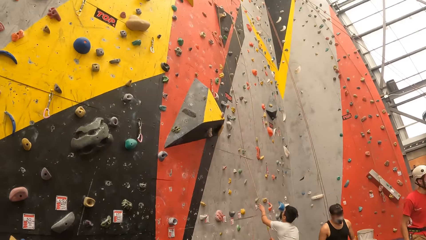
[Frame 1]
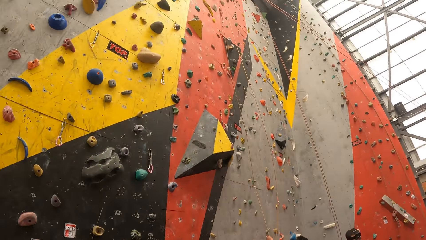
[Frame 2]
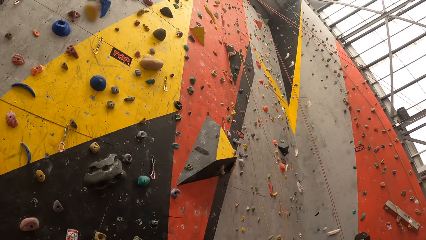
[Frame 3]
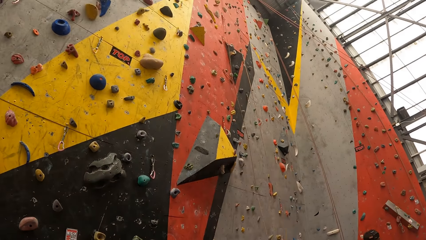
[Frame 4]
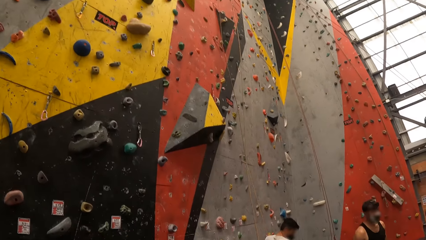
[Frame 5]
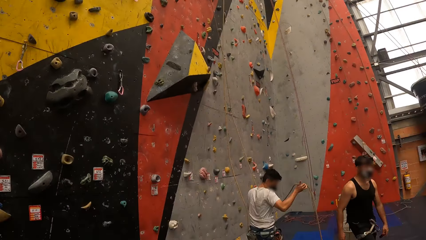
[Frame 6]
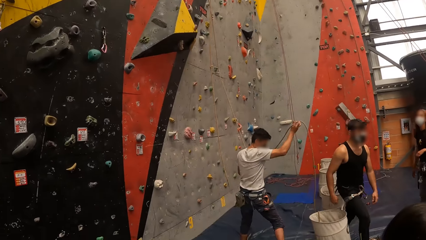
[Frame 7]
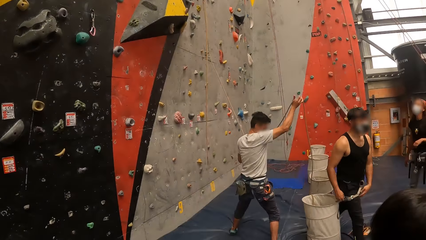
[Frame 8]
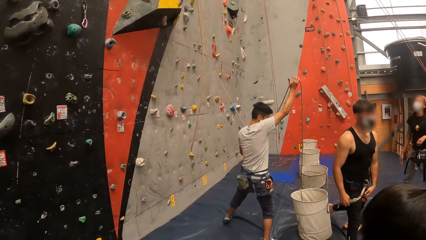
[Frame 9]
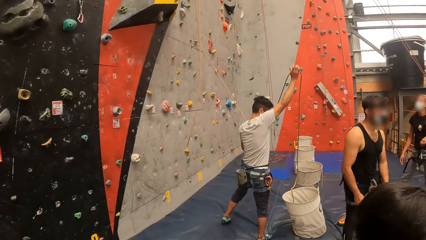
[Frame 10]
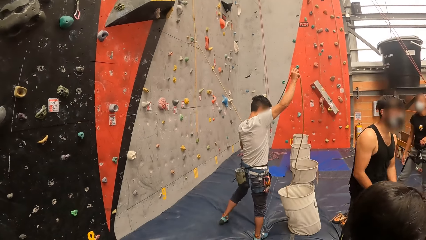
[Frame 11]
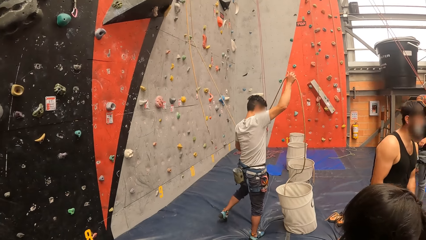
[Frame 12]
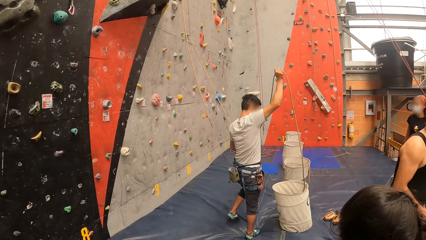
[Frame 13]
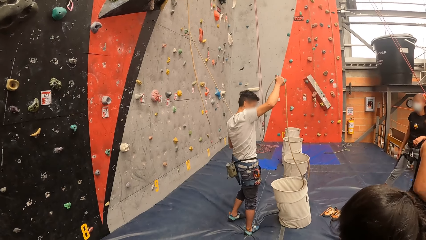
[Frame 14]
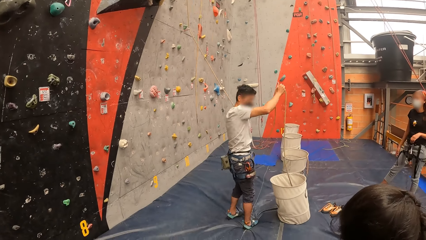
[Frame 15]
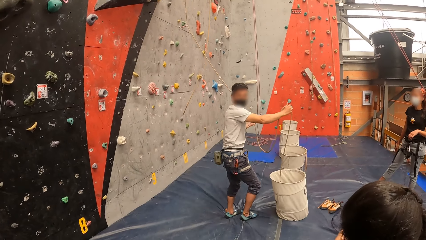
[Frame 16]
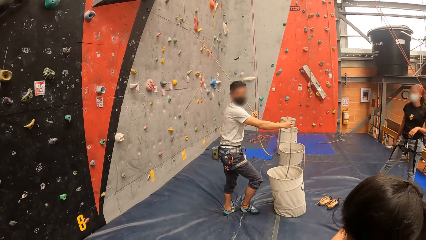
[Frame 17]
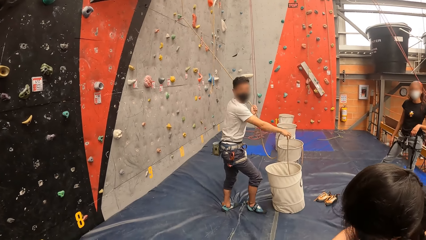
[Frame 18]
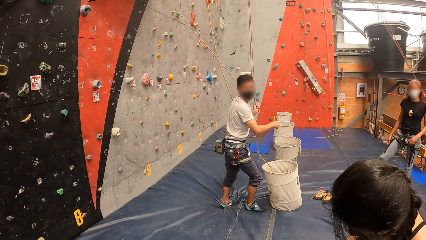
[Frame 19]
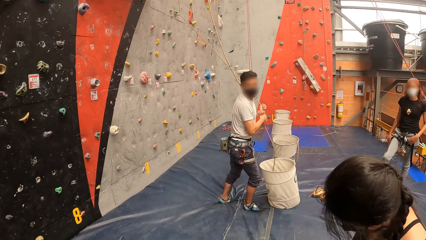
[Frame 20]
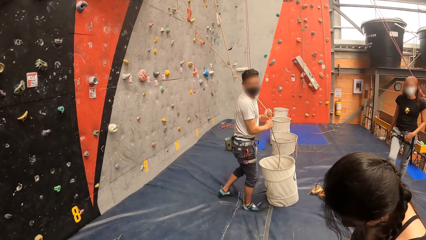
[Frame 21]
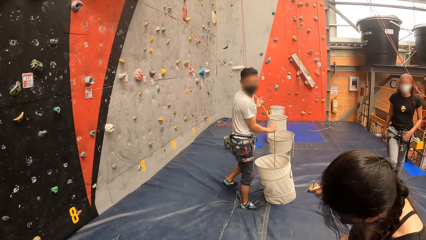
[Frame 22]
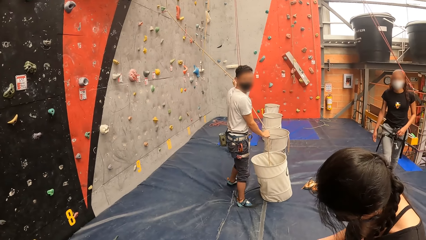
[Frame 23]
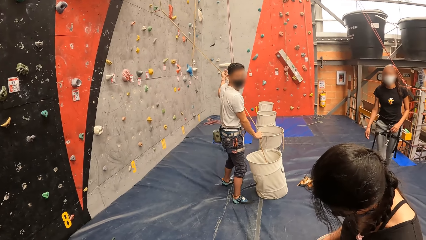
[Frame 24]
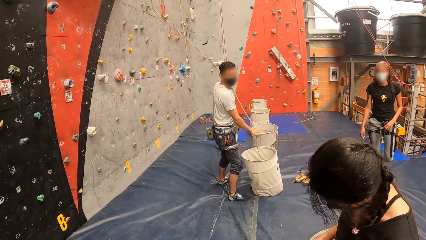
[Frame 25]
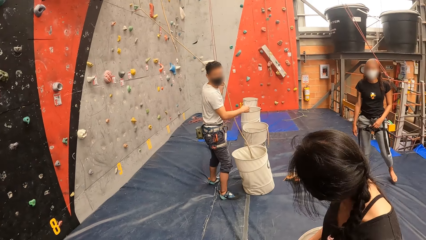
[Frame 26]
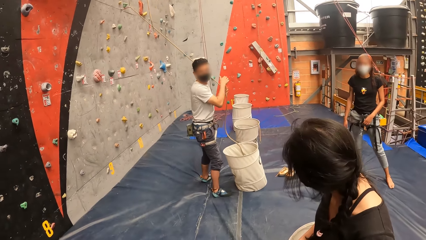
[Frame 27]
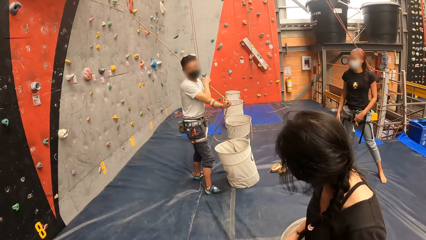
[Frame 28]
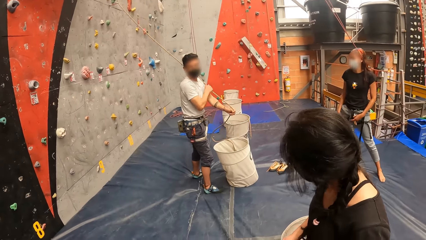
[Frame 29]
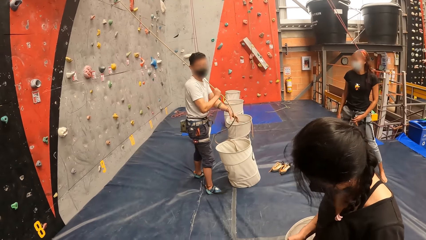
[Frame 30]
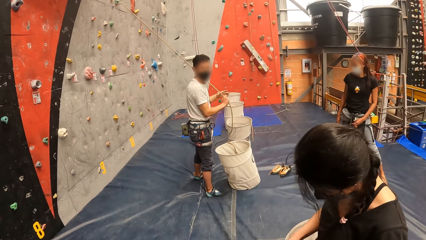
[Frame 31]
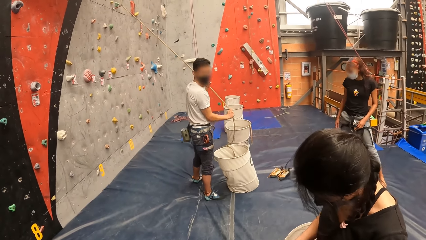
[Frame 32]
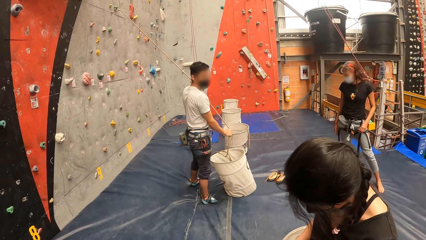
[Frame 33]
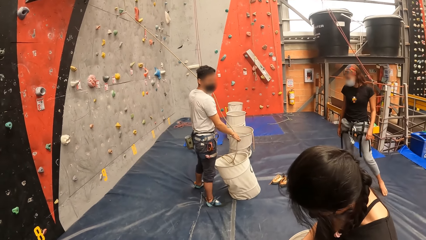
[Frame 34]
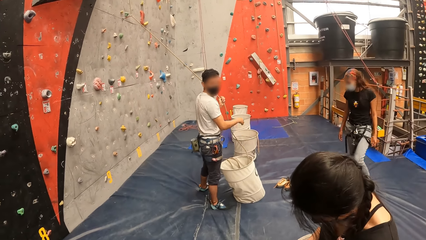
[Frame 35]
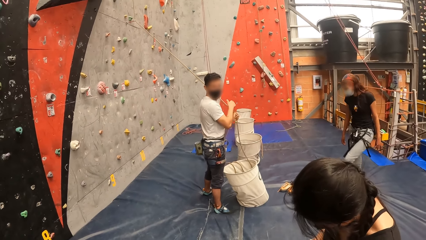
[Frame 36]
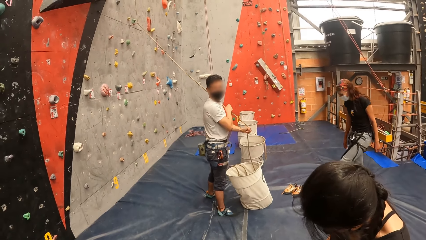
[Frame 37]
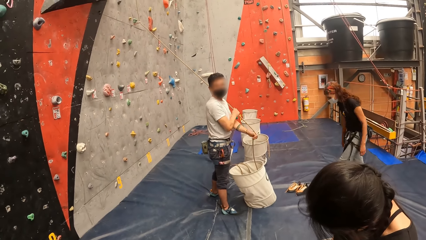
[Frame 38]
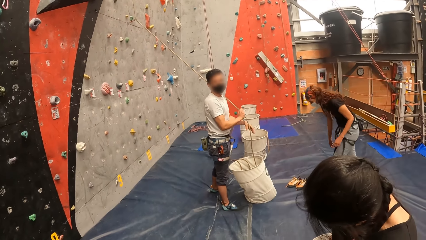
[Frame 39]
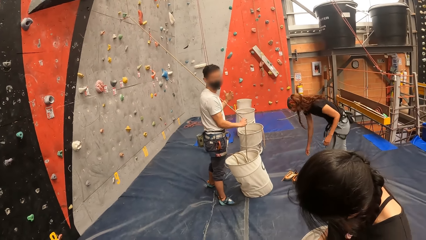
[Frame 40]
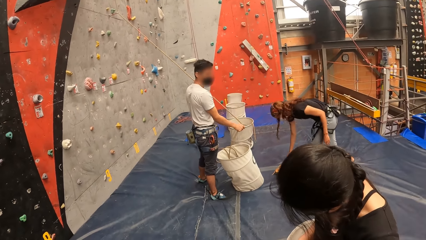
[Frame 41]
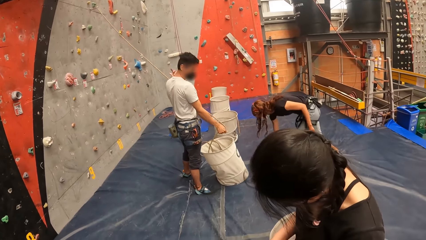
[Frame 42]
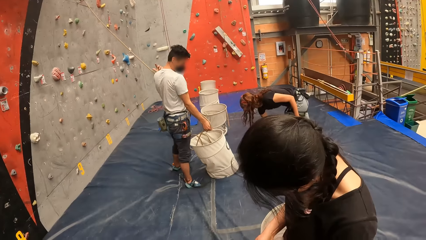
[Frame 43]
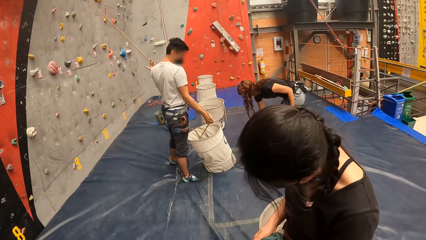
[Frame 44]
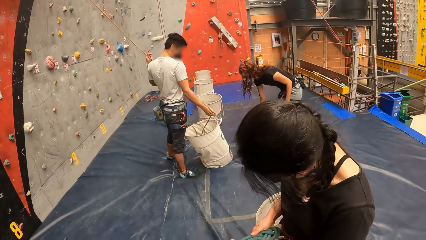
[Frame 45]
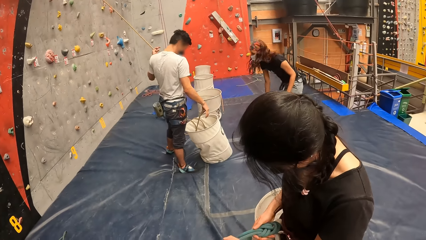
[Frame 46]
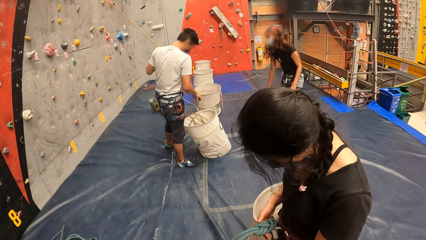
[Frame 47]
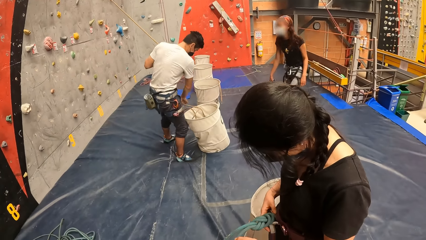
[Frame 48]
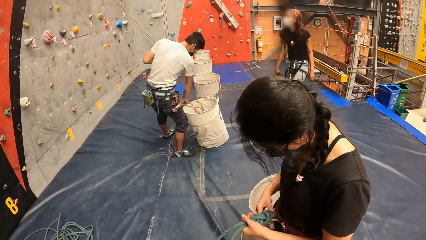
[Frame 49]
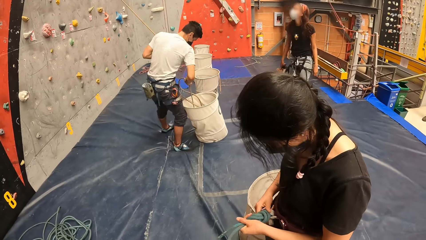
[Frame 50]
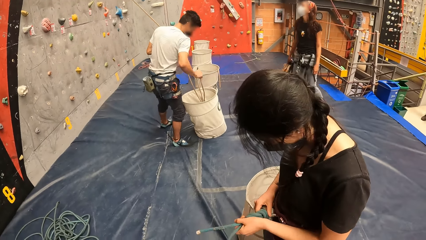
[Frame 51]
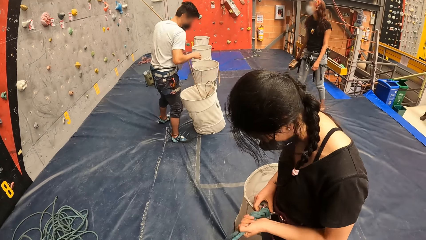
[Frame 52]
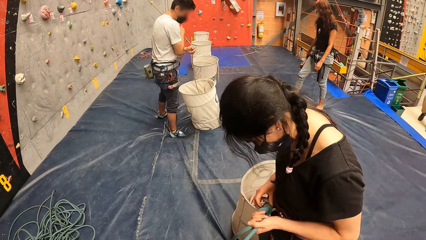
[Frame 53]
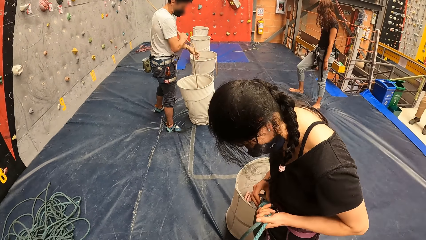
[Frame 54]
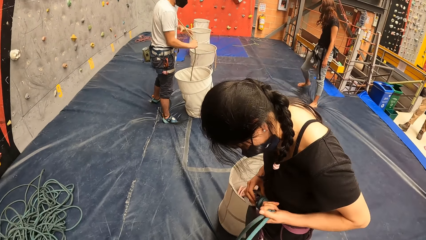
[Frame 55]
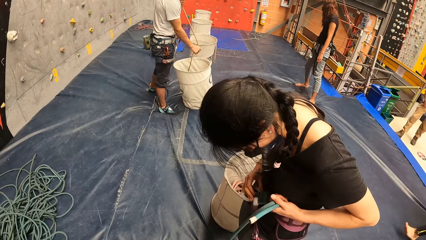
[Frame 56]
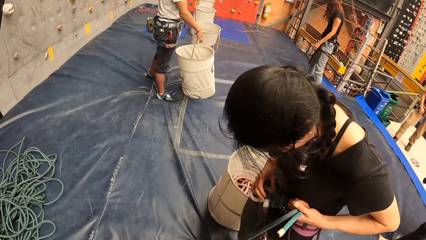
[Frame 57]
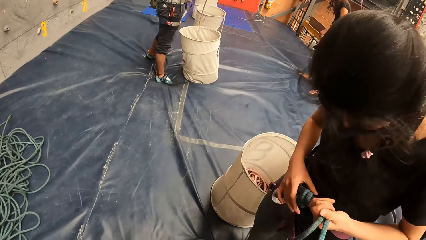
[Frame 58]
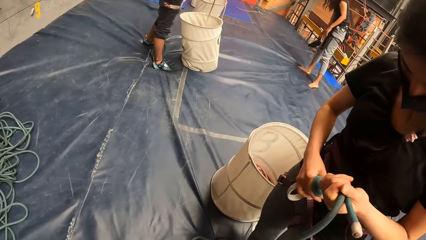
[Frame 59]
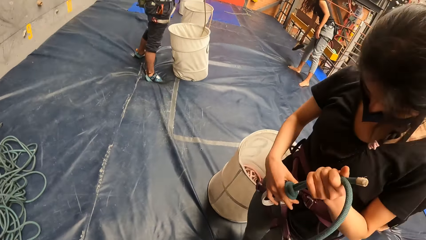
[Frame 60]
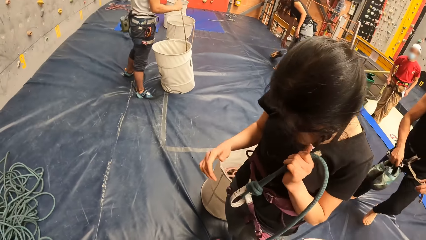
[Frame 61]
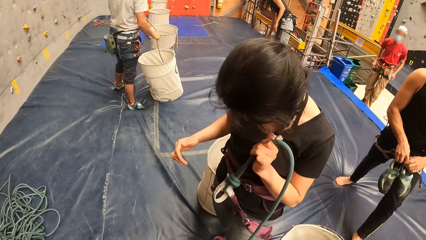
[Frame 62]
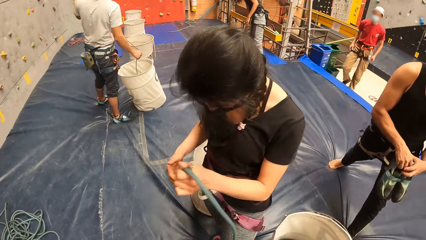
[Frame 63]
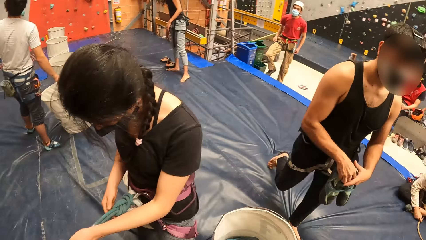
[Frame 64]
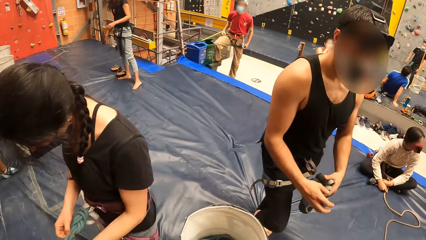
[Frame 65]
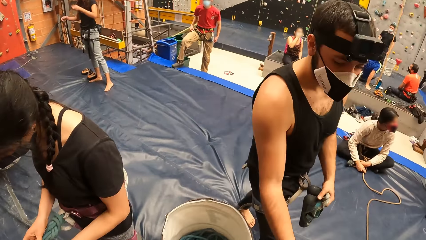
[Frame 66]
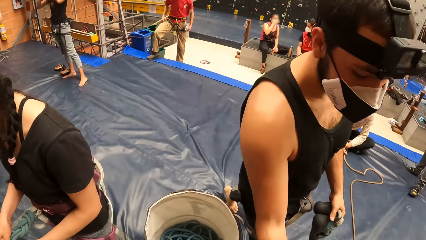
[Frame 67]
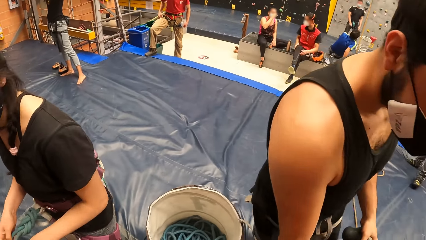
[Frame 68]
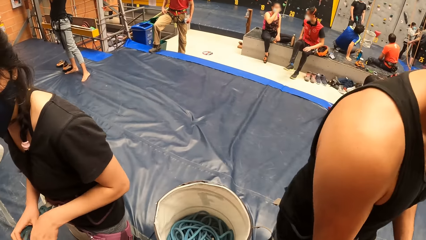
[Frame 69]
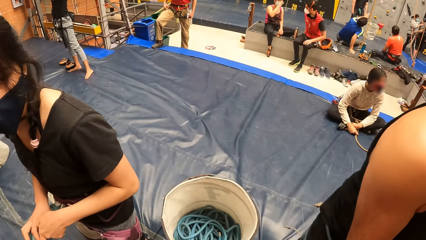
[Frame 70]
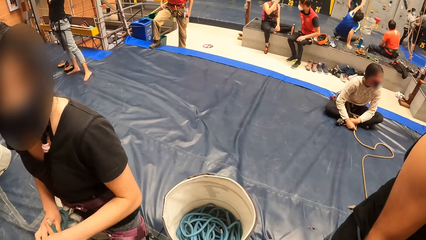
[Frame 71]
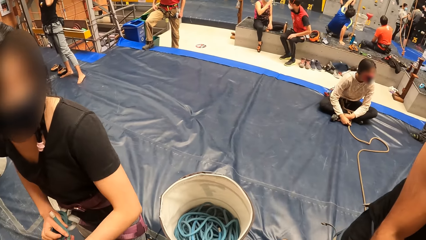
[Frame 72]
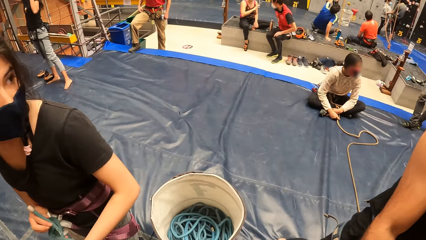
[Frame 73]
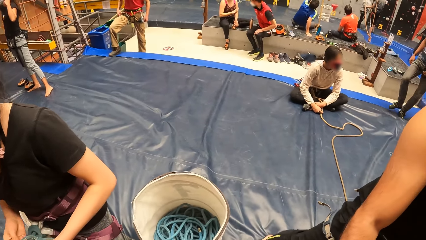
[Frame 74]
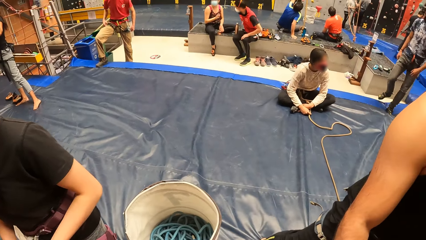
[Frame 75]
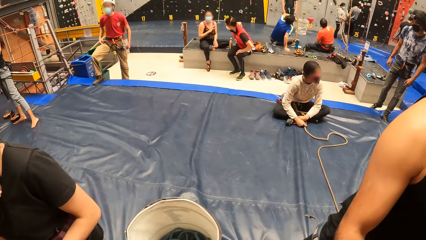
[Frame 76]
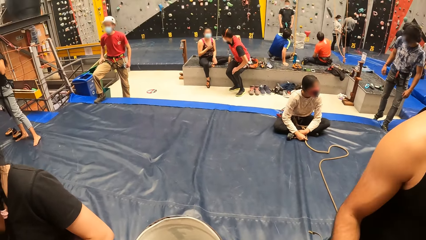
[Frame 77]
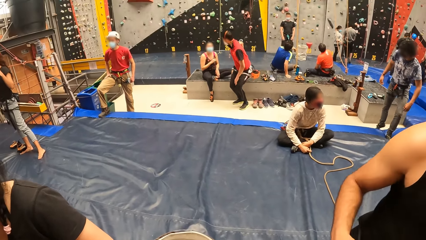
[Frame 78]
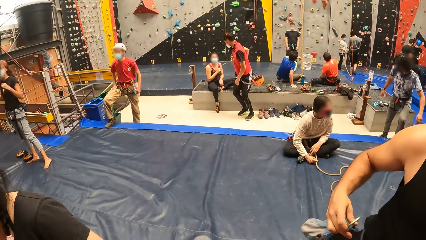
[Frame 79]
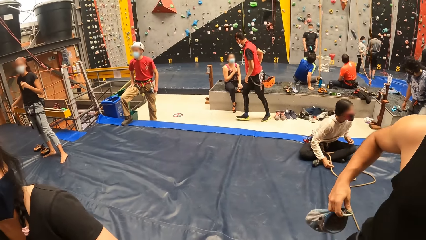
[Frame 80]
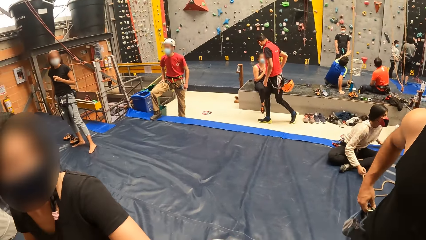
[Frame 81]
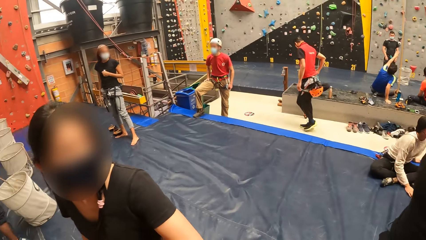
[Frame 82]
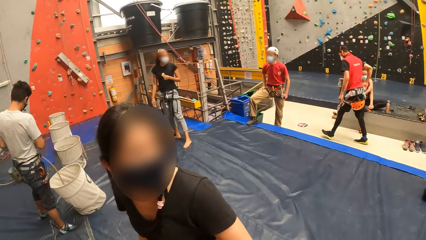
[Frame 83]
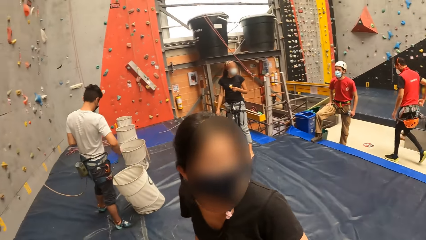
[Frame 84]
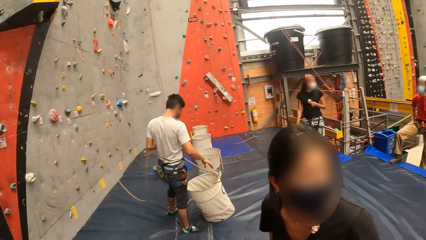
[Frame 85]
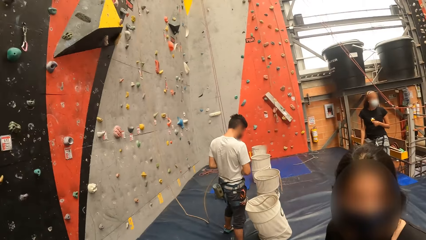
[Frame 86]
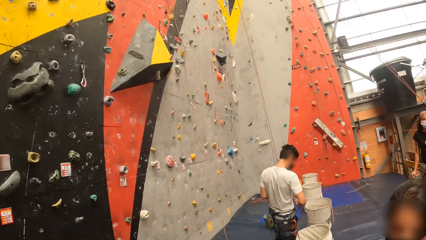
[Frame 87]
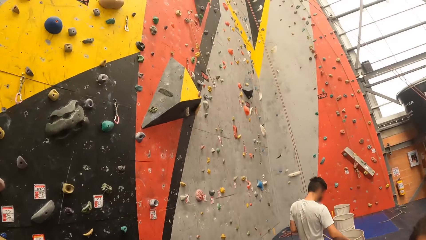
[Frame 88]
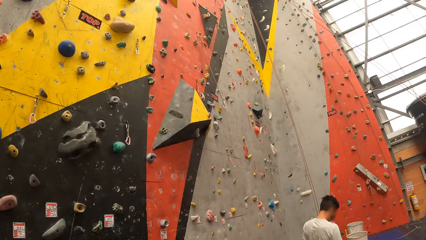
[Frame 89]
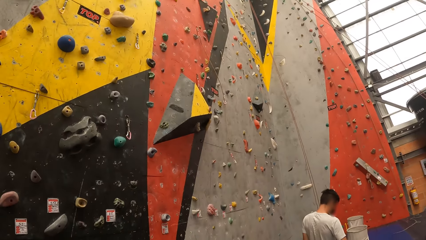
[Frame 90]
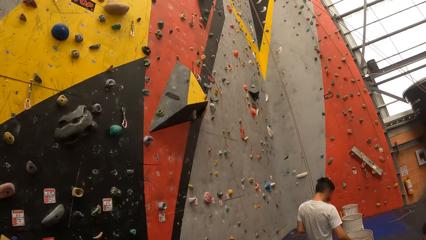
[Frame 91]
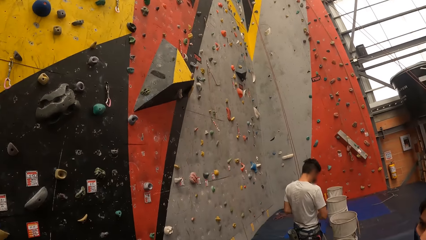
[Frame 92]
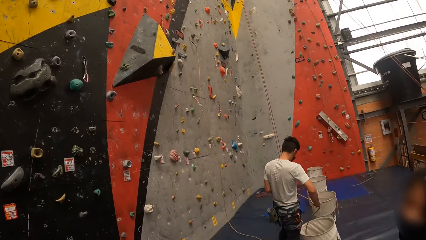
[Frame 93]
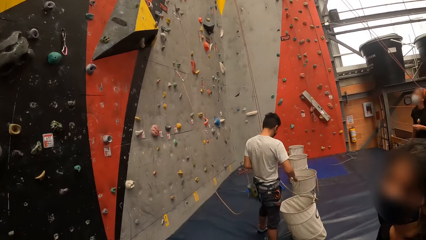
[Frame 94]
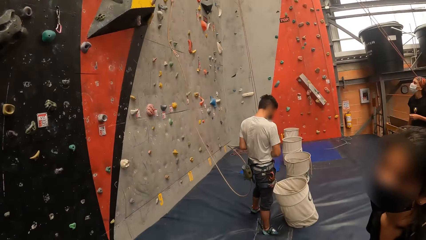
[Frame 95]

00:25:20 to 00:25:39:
The camera wearer looks at the bouldering wall. A man puts the rope in the bag. A woman tightens the rope and ties the bouldering rope. The camera wearer looks around the room.
